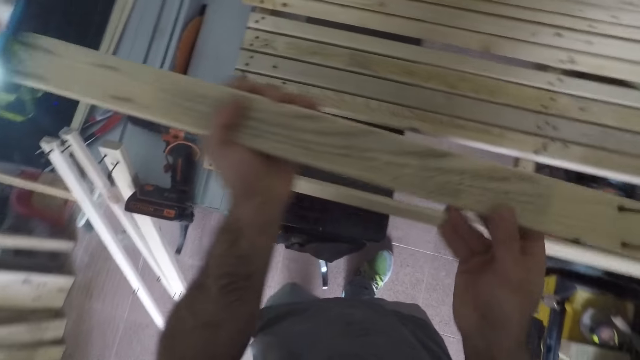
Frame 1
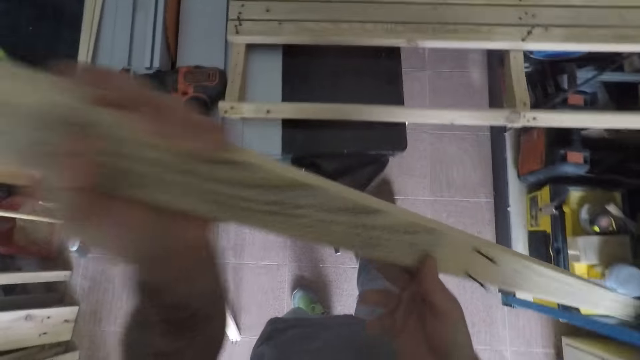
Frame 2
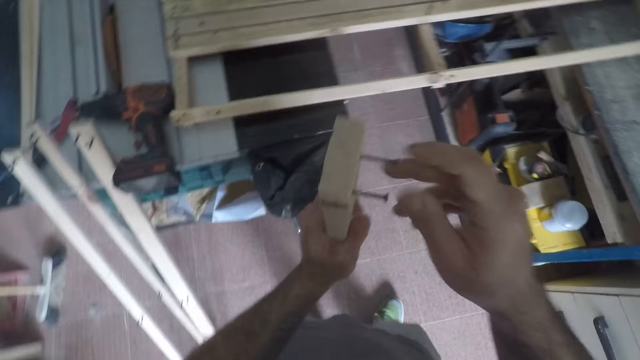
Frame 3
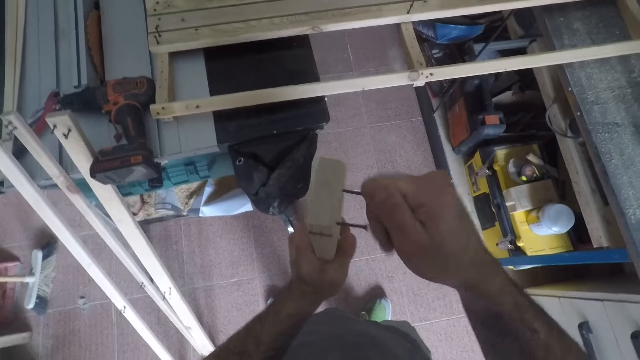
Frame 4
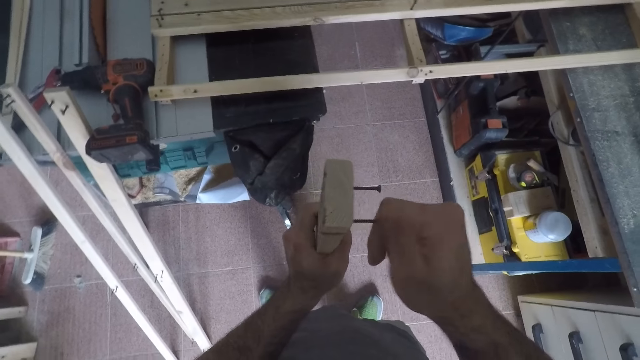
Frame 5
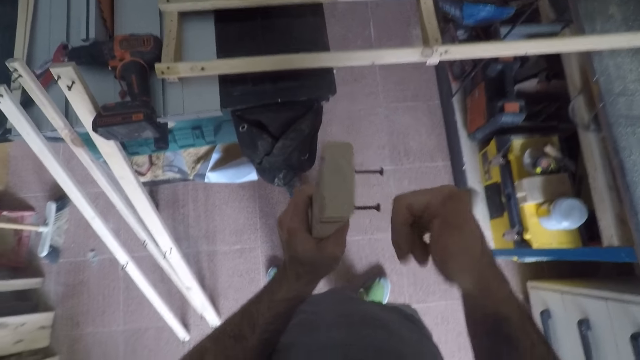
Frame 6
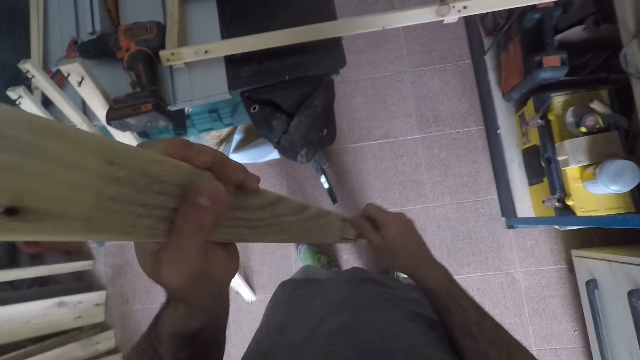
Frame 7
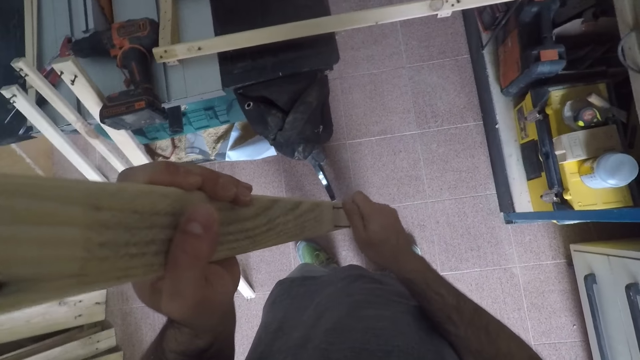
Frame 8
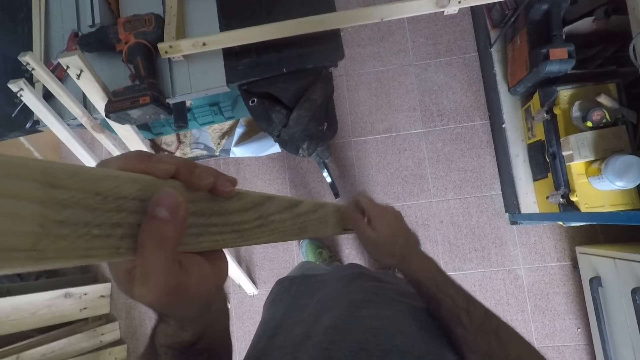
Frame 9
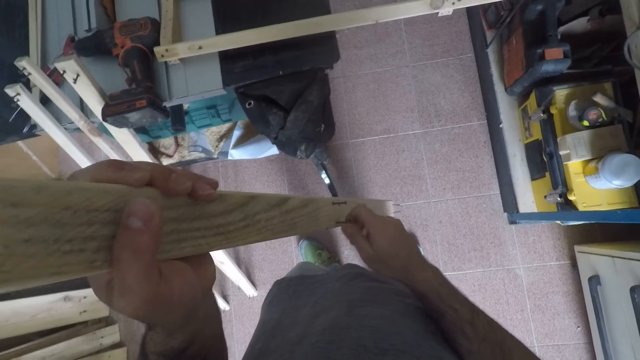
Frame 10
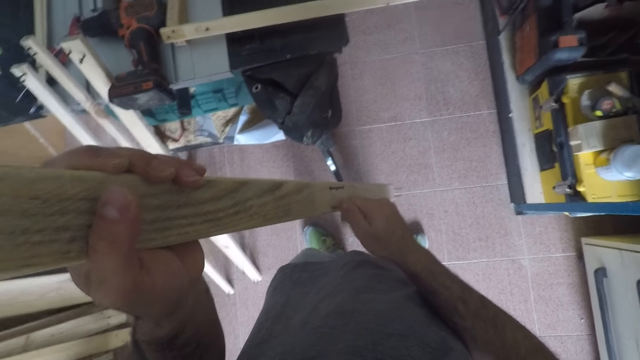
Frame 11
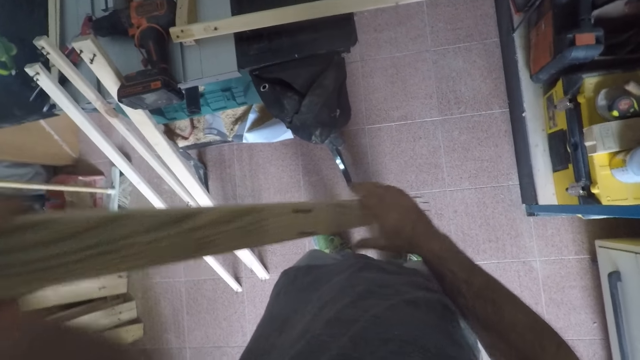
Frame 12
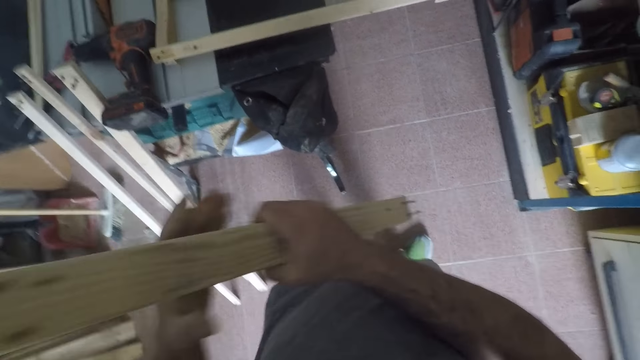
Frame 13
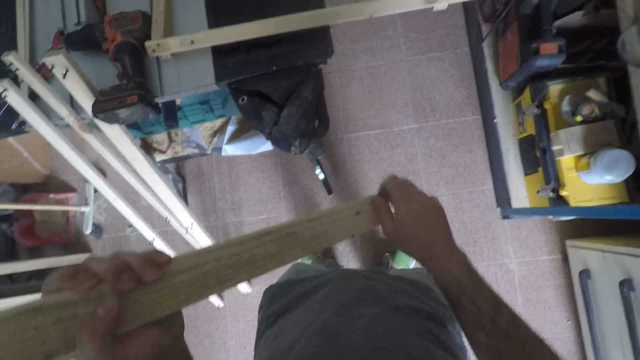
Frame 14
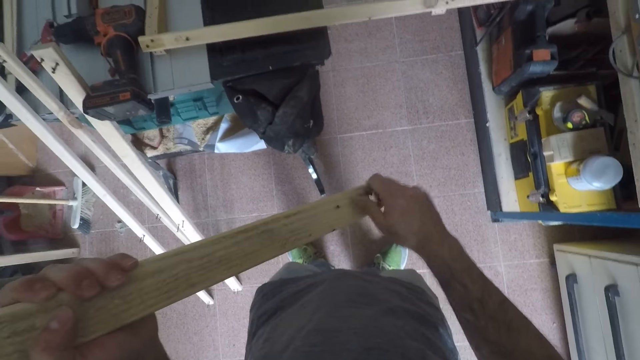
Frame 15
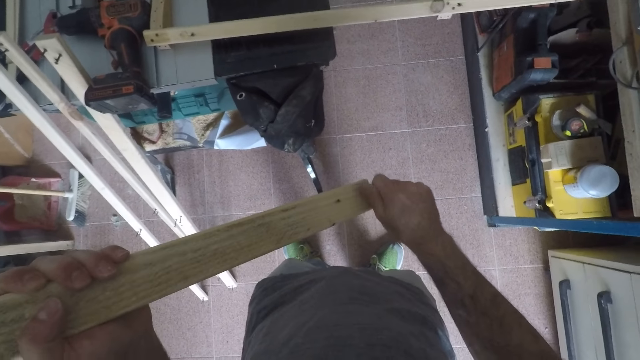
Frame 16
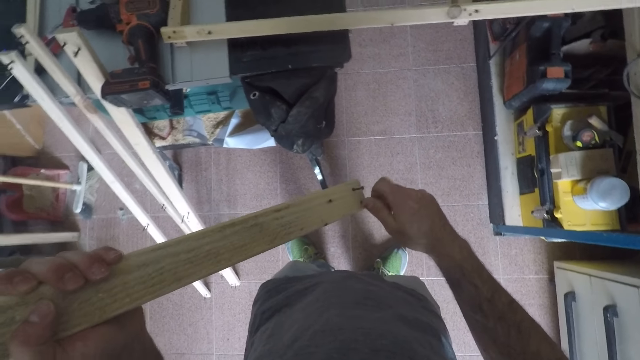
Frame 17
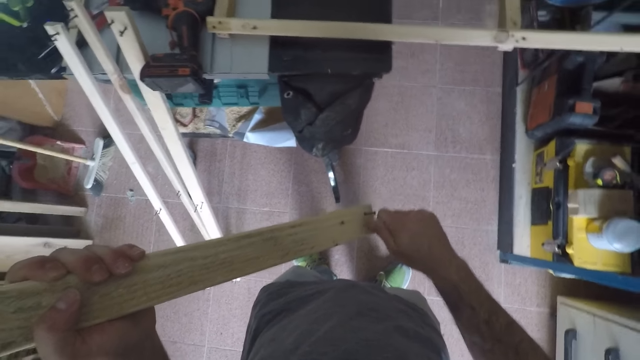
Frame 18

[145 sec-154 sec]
The camera wearer removes another unit from the framework. They examine the wooden unit. They fasten screws onto the wood.

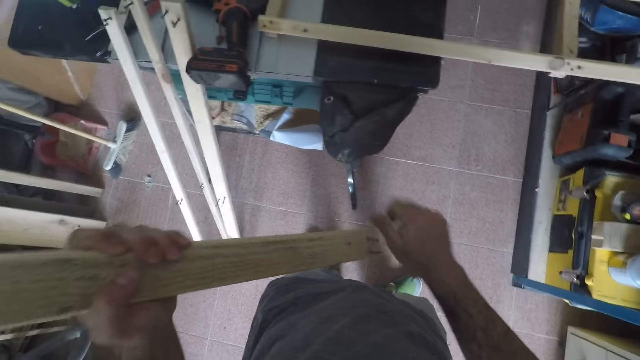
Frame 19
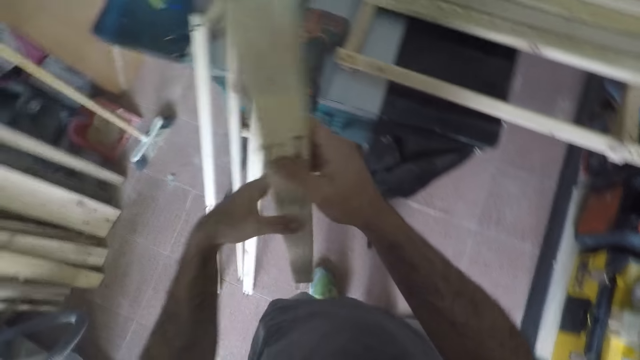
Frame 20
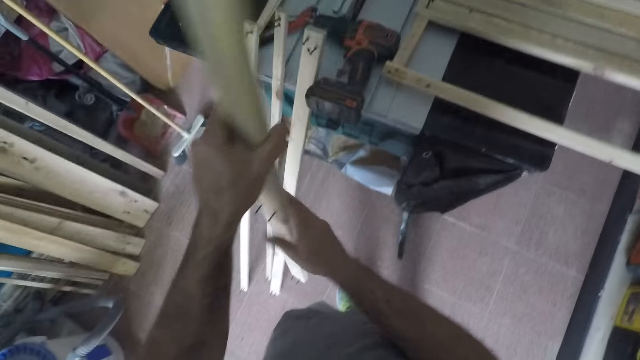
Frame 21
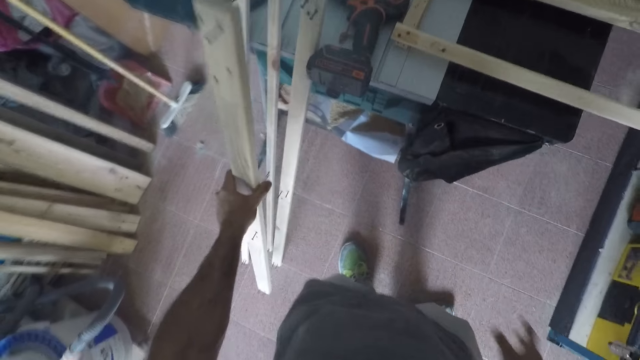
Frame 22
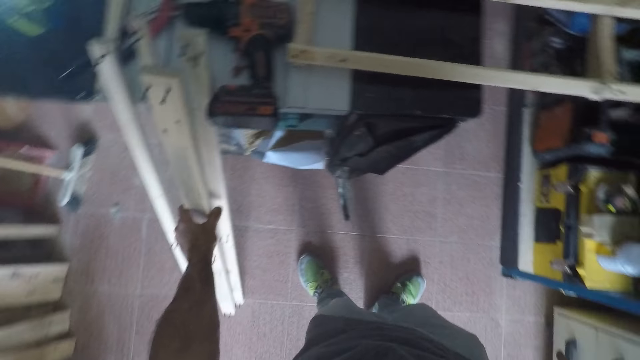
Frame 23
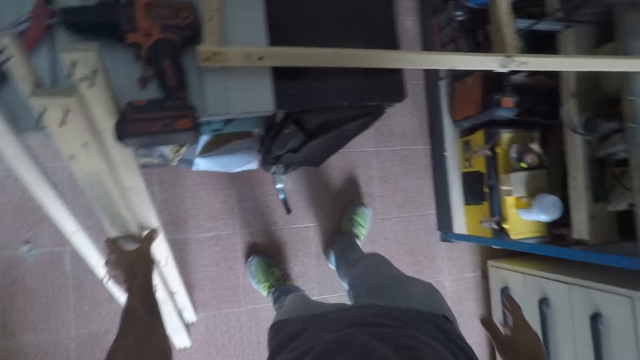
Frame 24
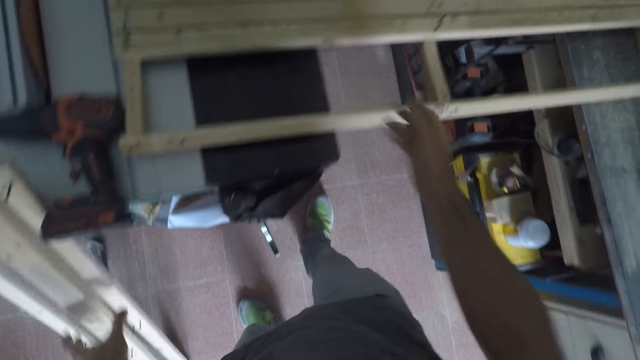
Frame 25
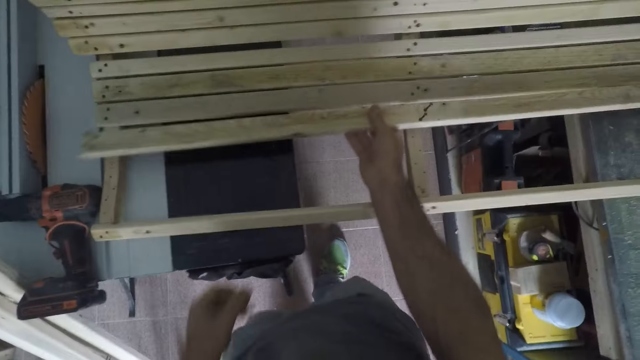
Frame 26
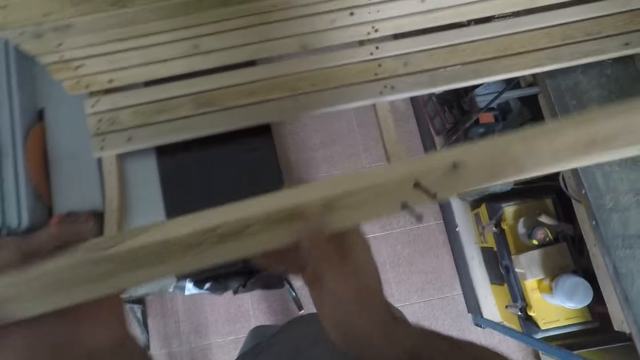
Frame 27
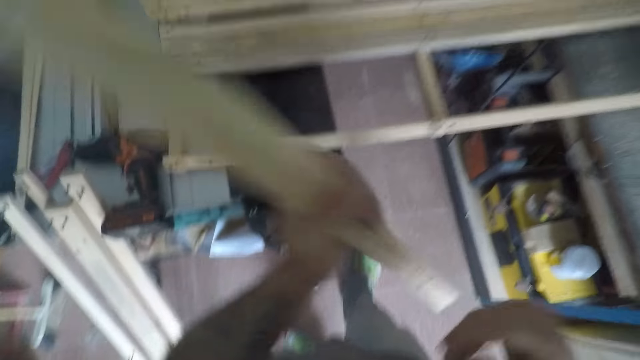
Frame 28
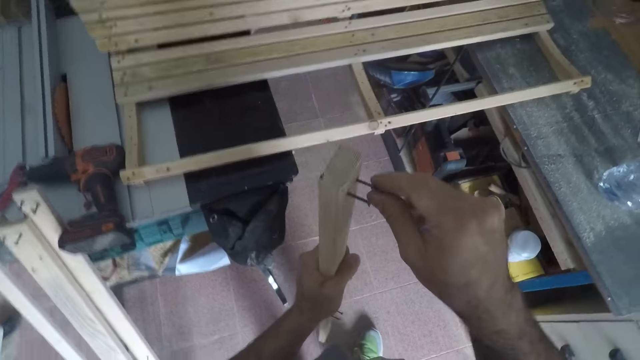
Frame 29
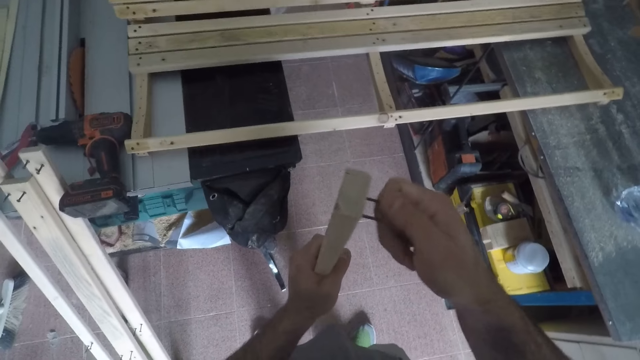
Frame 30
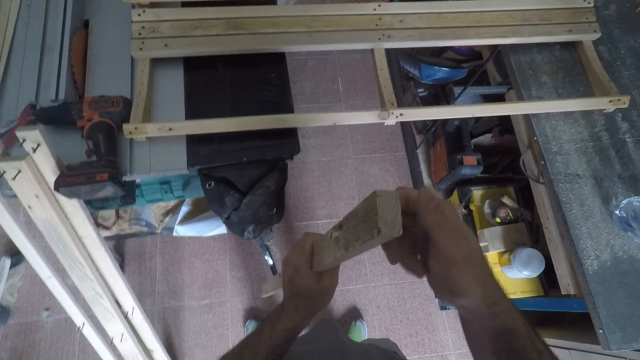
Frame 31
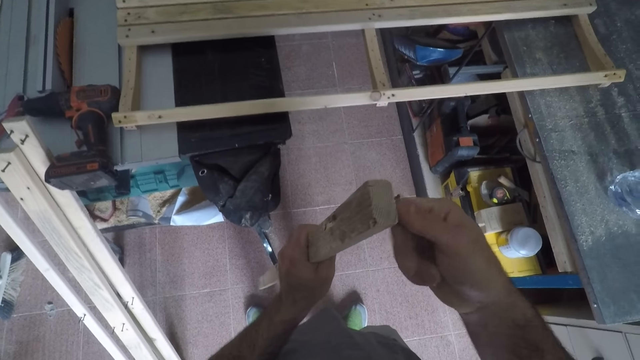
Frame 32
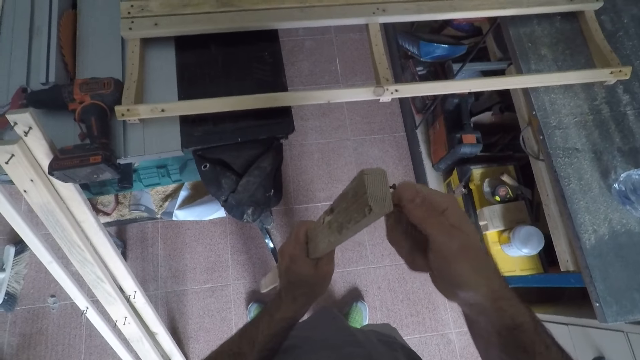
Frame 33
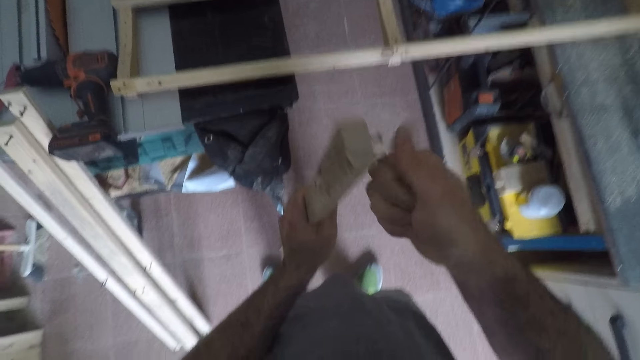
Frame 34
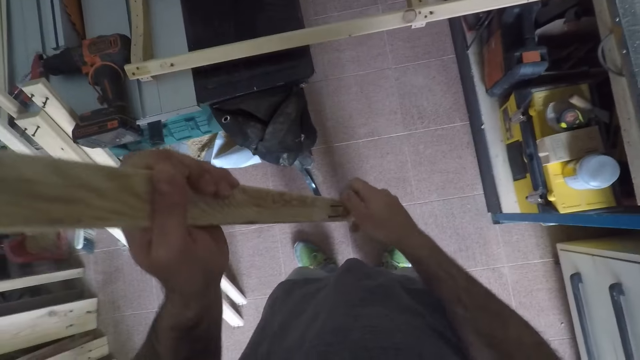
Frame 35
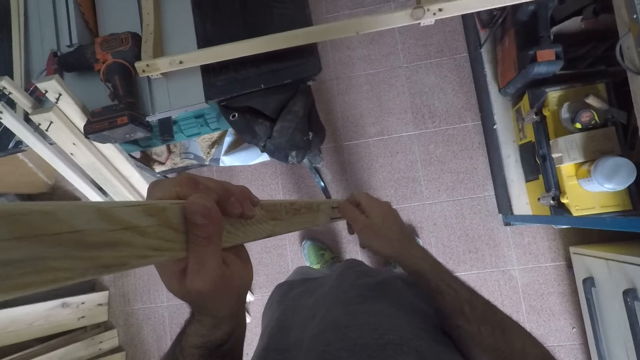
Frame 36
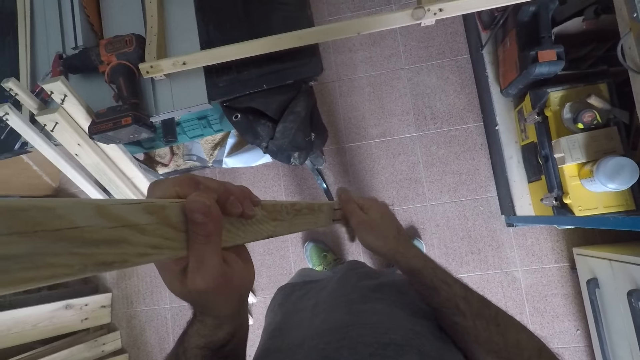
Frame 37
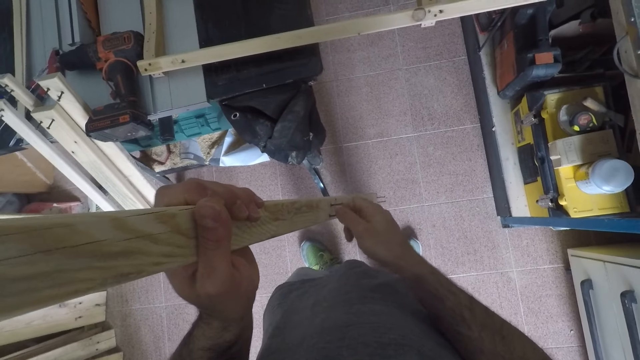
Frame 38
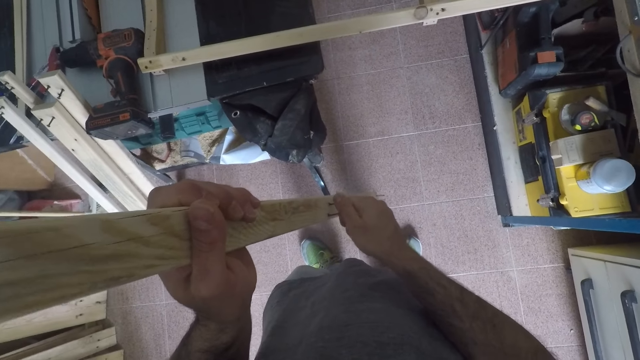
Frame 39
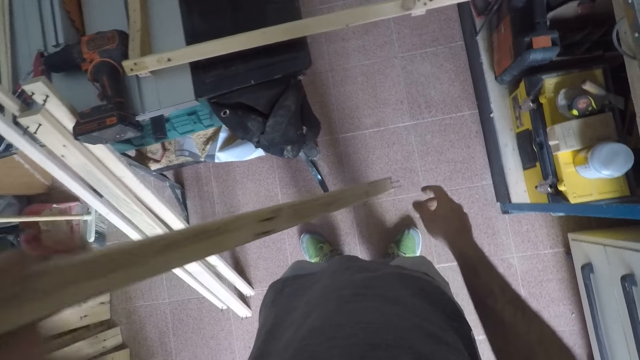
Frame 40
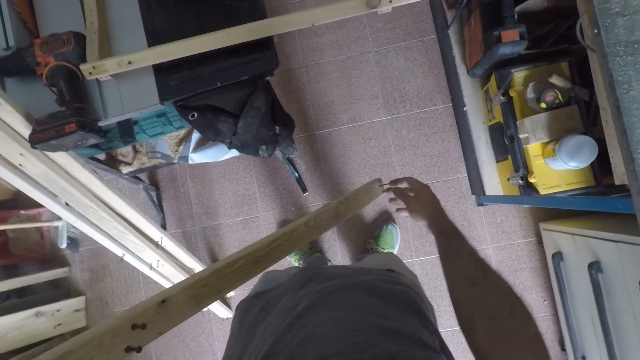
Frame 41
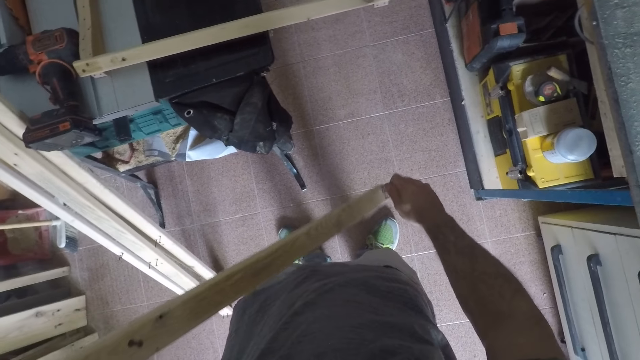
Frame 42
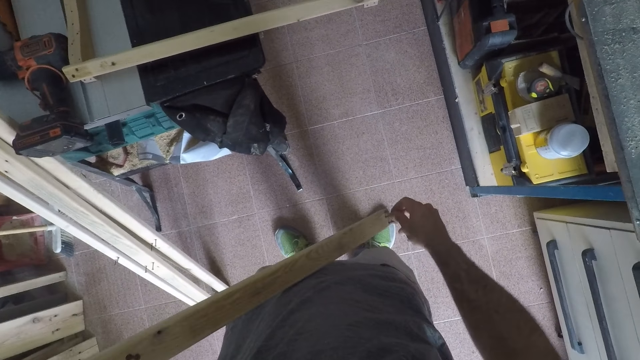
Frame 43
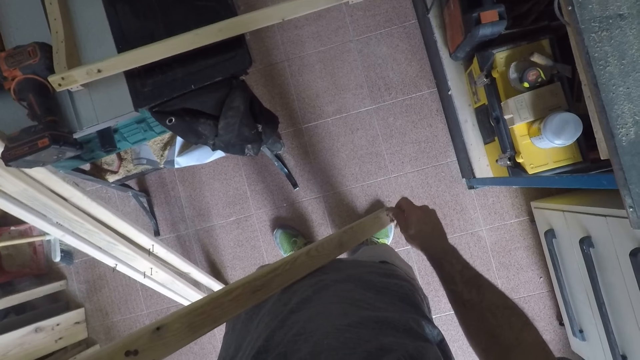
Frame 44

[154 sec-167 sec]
The camera wearer places the wooden unit by the workbench. They remove another unit from the framework. They examine the wooden unit. They fasten screws onto the wood.
